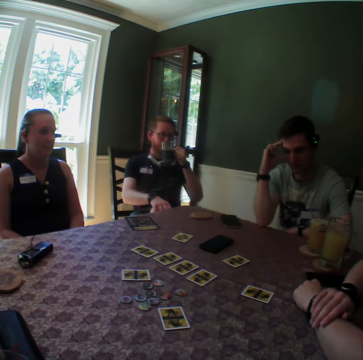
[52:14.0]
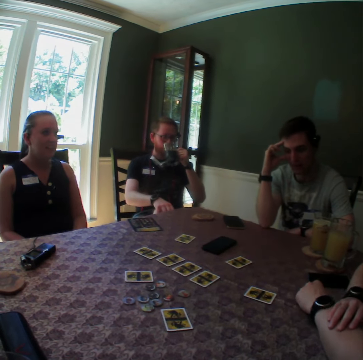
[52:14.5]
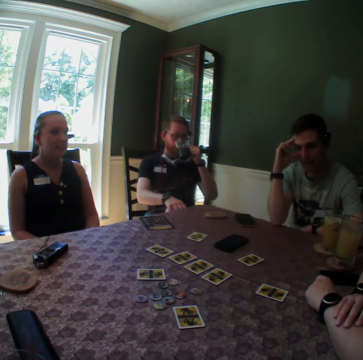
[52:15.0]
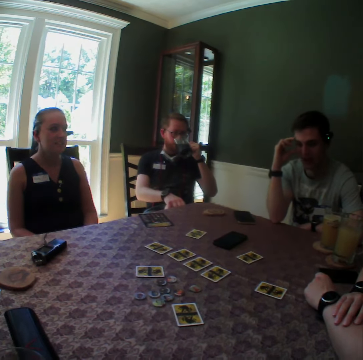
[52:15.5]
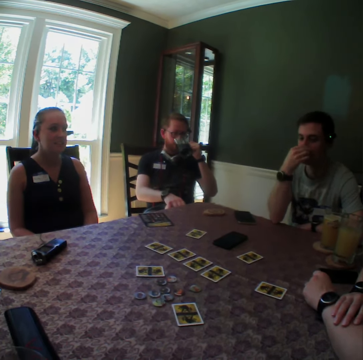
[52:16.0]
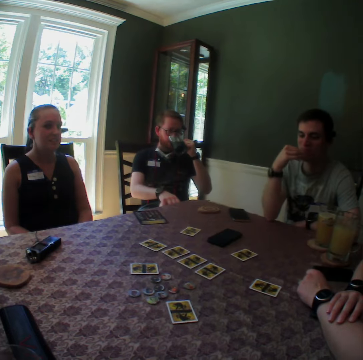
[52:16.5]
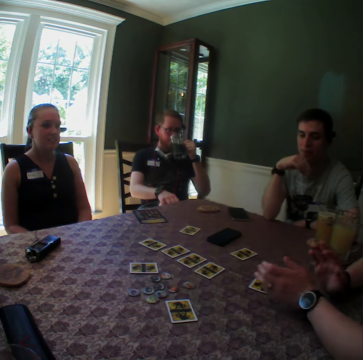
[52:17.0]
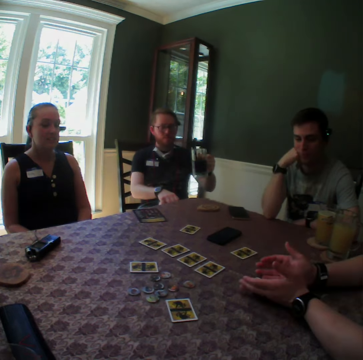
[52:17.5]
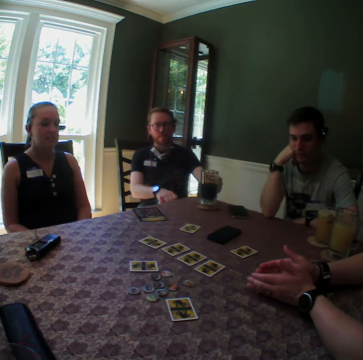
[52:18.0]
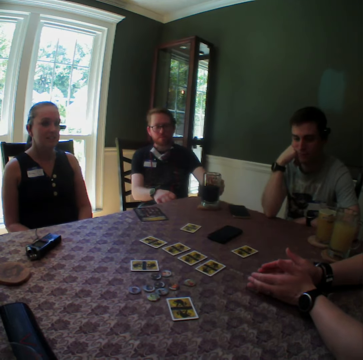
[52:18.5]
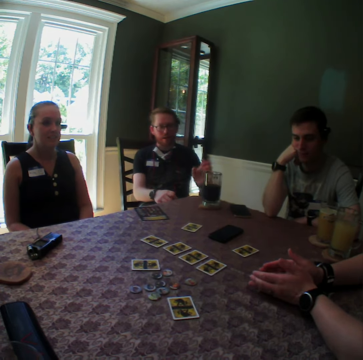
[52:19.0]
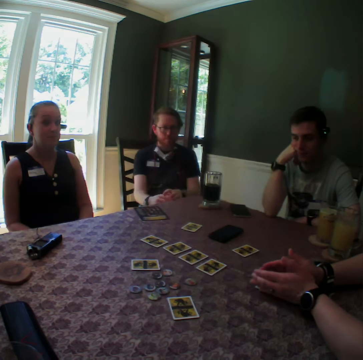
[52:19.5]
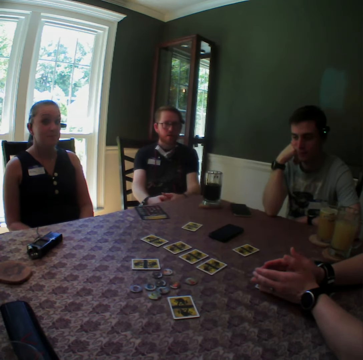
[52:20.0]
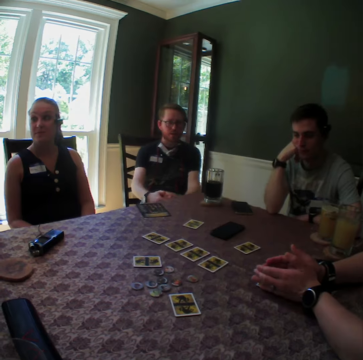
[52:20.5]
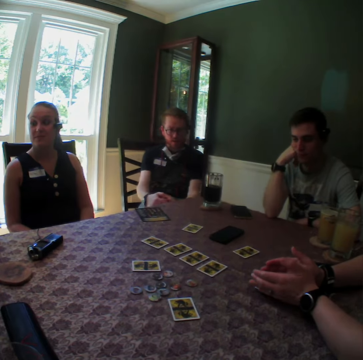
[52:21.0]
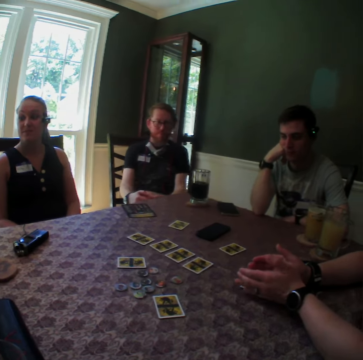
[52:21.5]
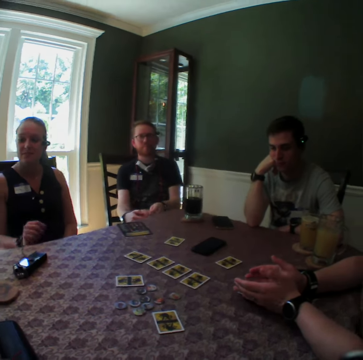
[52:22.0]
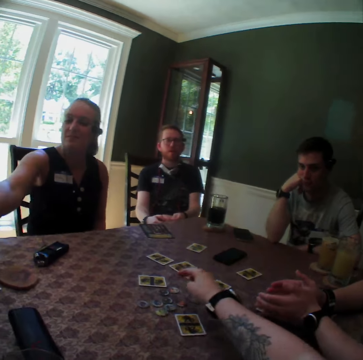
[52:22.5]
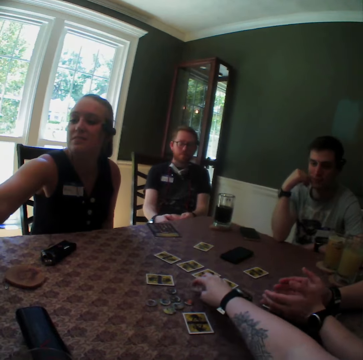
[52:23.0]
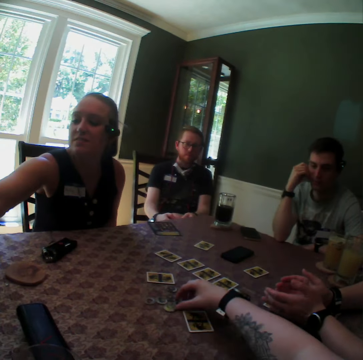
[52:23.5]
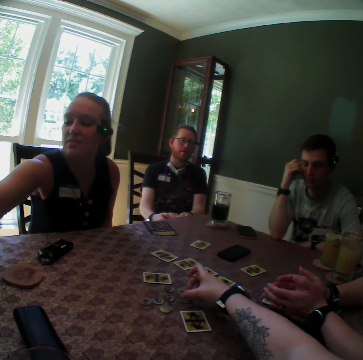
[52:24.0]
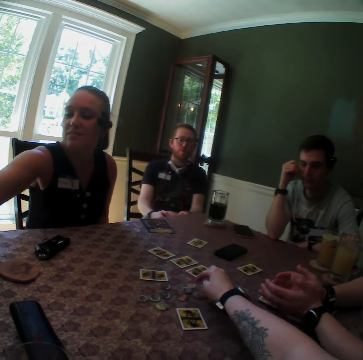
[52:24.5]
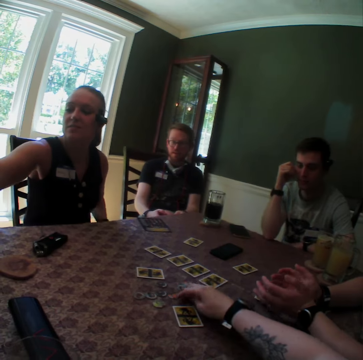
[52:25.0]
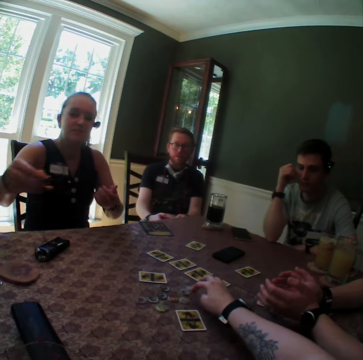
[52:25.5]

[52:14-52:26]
A man drinks from a glass of drink with his left hand. He drops the glass of drink on the table with his left hand. The camera wearer arranges coins with her right hand. A woman stretches her left hand across the table. The camera wearer moves something on the table. Another woman jiggles a card with both hands.

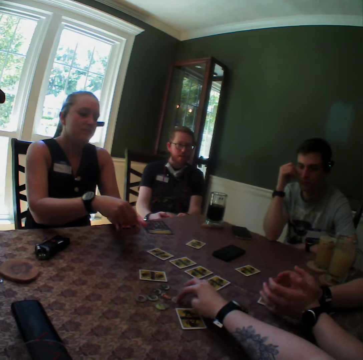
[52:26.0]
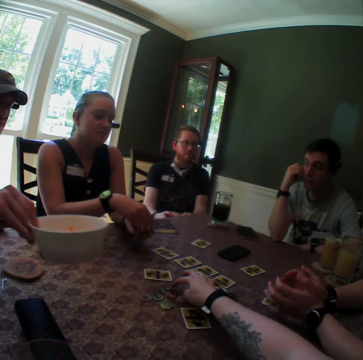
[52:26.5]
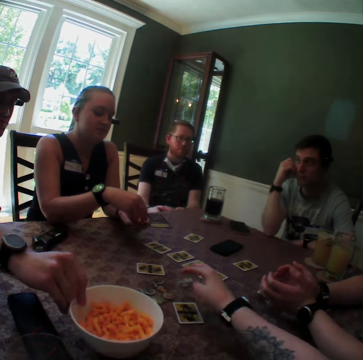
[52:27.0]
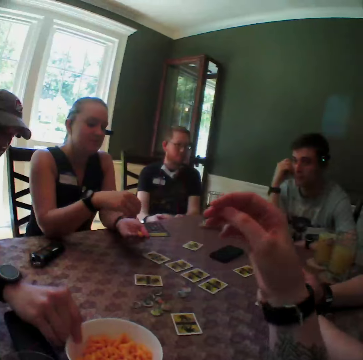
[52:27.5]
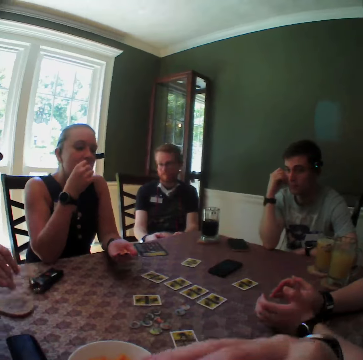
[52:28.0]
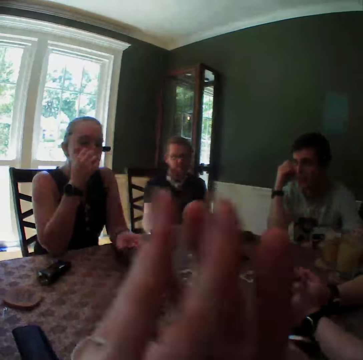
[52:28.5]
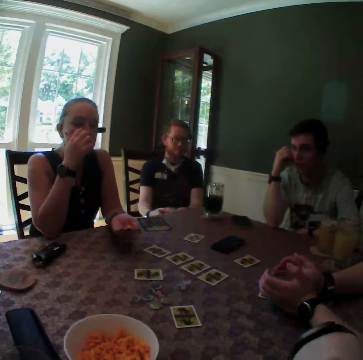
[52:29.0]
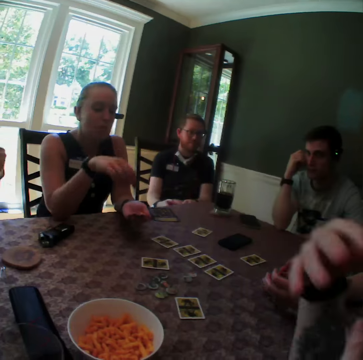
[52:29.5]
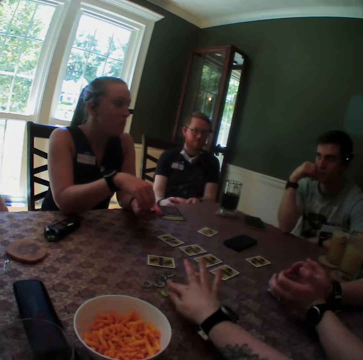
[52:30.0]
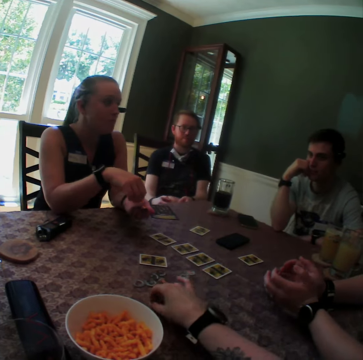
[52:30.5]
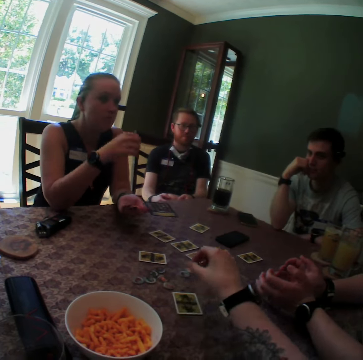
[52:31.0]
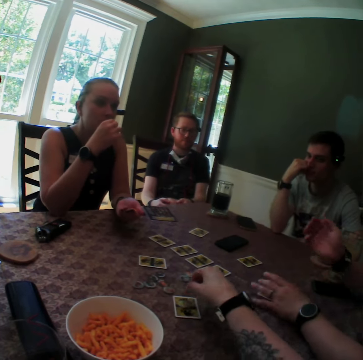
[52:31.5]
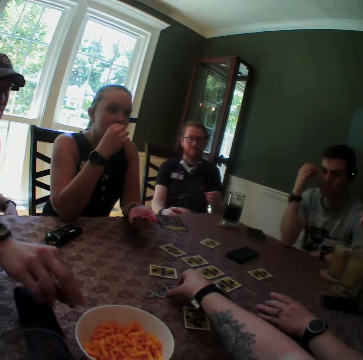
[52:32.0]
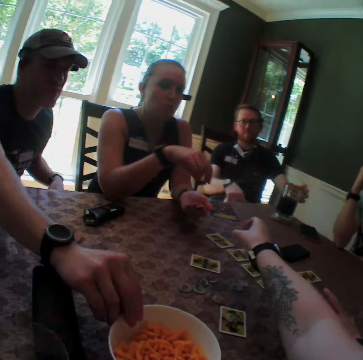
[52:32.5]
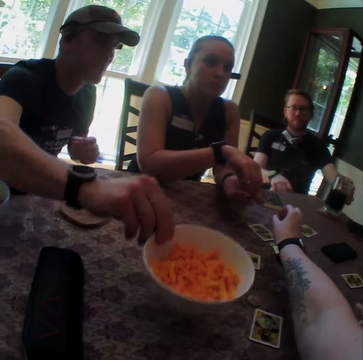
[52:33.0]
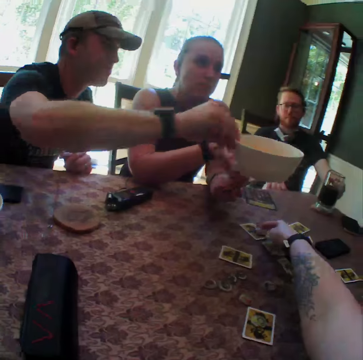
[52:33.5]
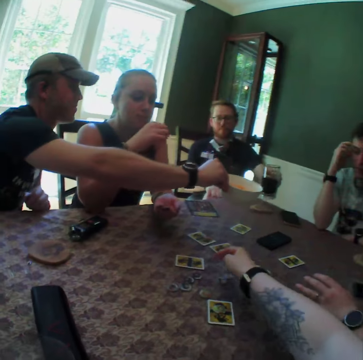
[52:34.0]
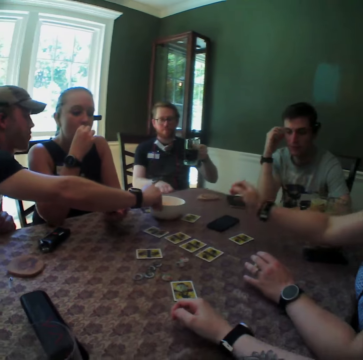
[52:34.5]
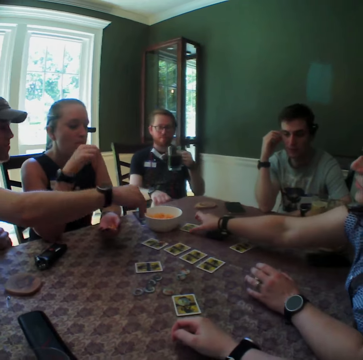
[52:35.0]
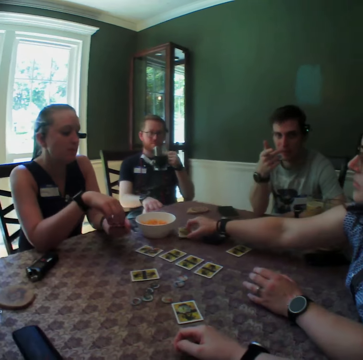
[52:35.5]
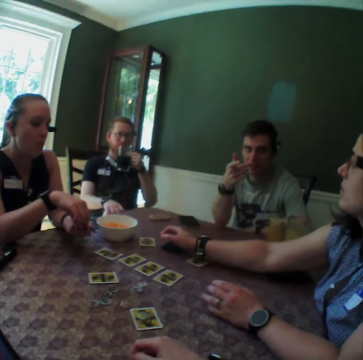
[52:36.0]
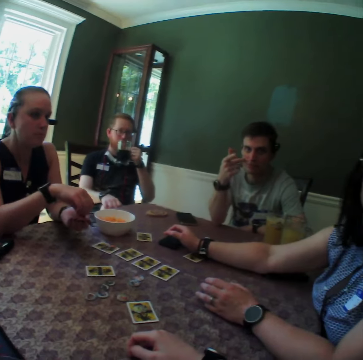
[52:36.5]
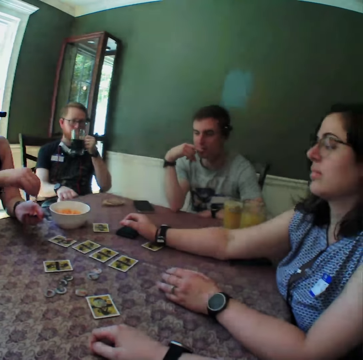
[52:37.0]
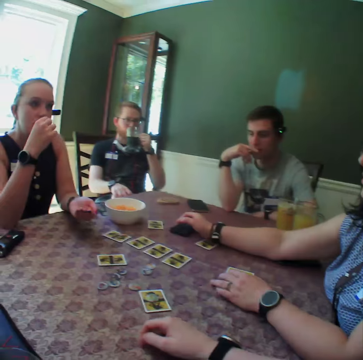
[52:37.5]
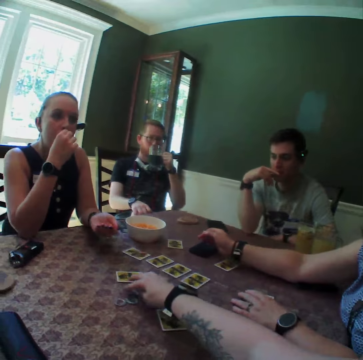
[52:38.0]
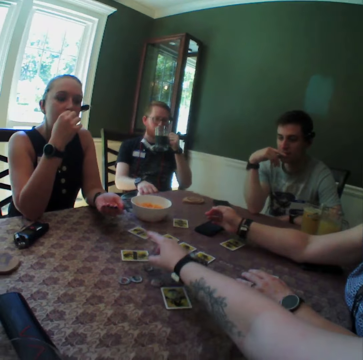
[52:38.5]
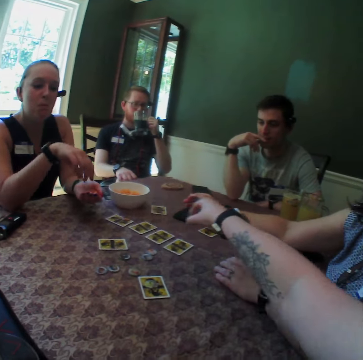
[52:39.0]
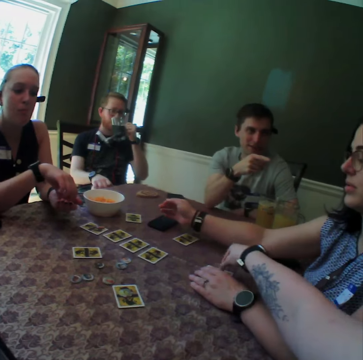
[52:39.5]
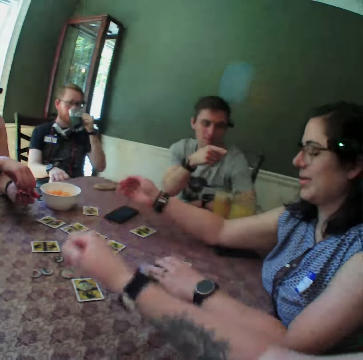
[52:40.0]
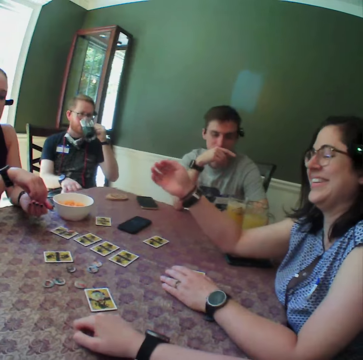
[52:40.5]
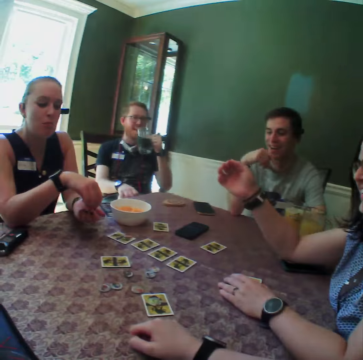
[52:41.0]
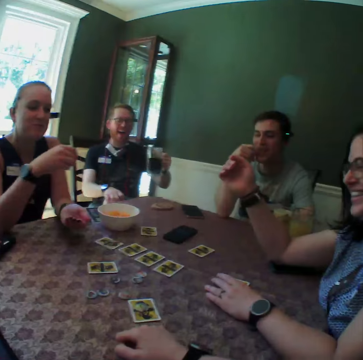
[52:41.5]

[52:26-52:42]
A woman puts Cheetos in her left hand from her right hand. A man puts a plate of Cheetos on the table with his right hand. The woman puts Cheetos in her mouth with her right hand. The camera wearer couples her hands together. She picks a coin with her right hand. The woman picks Cheetos with her right hand. The camera wearer puts the coin on a card with her right hand. She picks a coin with her right hand. The man picks the plate of Cheetos with his right hand. Another man grabs the glass of drink with his left hand. The camera wearer puts the coin on a card with her right hand. She moves something on the table. The other man lifts the glass of drink with his left hand. The first man drops the plate of Cheetos on the table with his right hand. Another woman picks a card with her right hand. The first woman picks a Cheetos from her left hand with her right hand. The camera wearer shifts a coin with her right hand. A third man points his right hand to the other woman. The camera wearer touches a card in front of the other woman with her right hand. She stretches her hand.

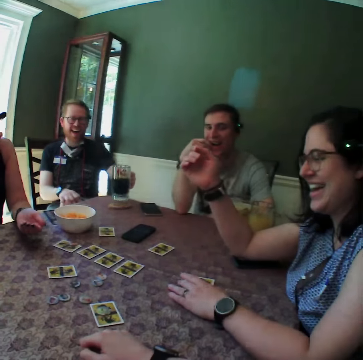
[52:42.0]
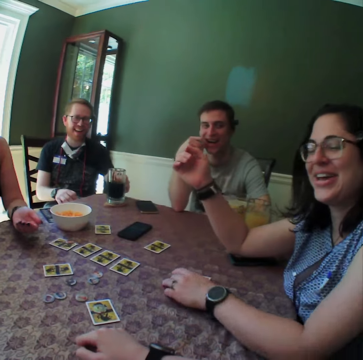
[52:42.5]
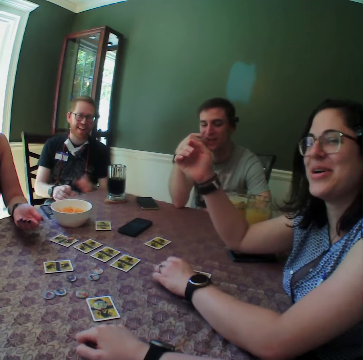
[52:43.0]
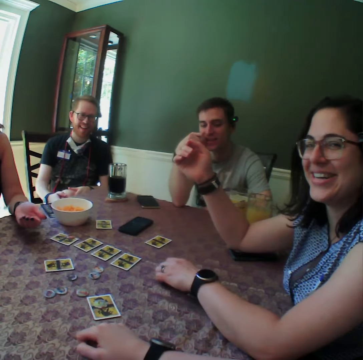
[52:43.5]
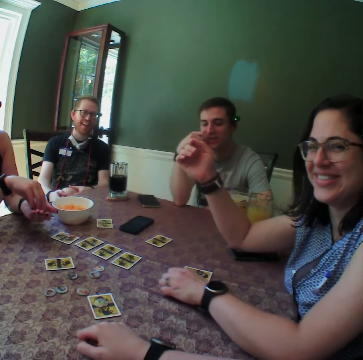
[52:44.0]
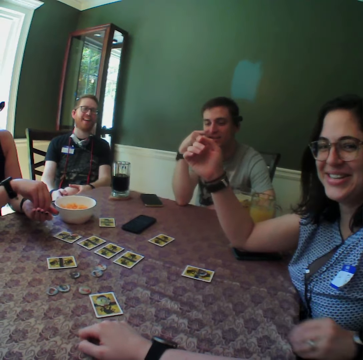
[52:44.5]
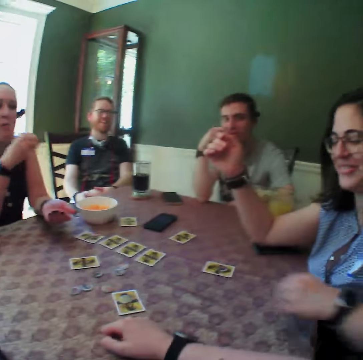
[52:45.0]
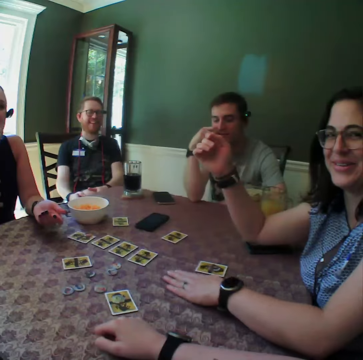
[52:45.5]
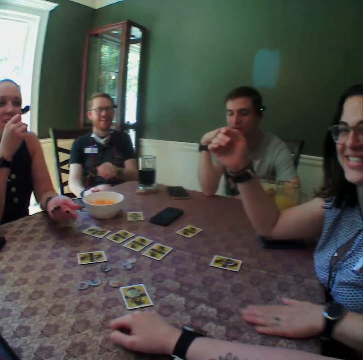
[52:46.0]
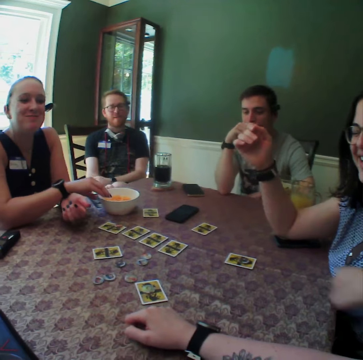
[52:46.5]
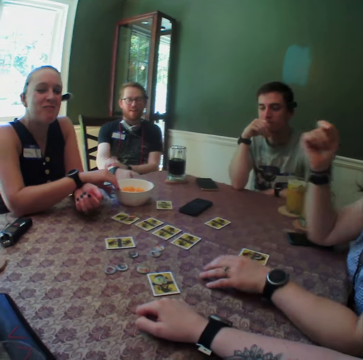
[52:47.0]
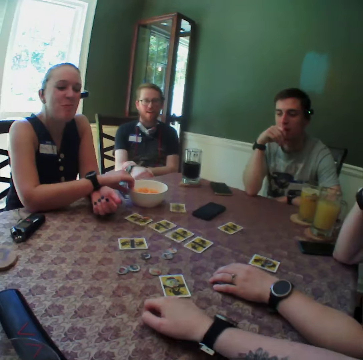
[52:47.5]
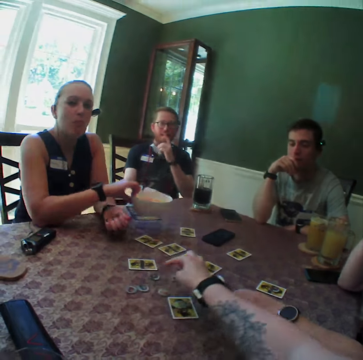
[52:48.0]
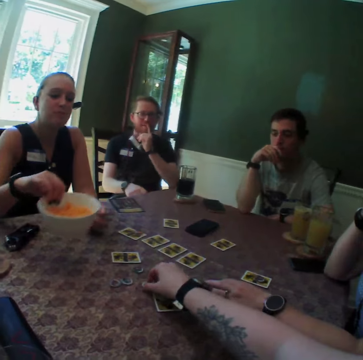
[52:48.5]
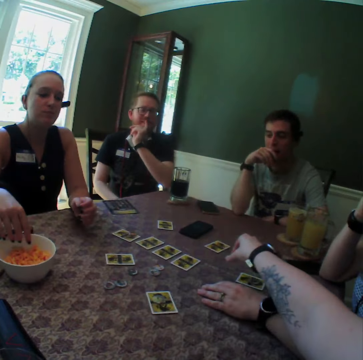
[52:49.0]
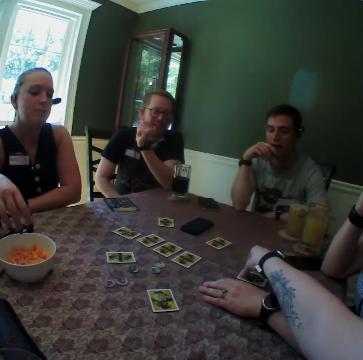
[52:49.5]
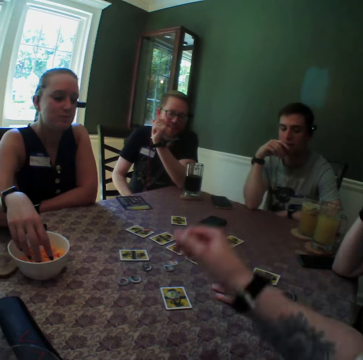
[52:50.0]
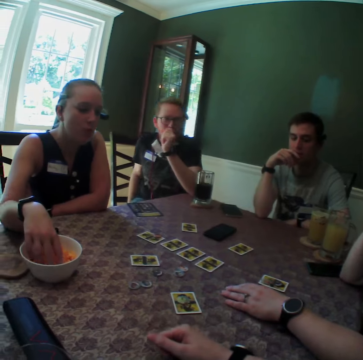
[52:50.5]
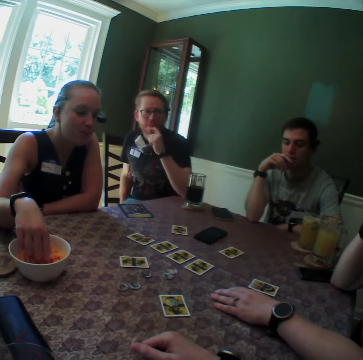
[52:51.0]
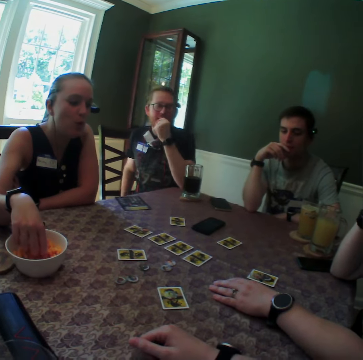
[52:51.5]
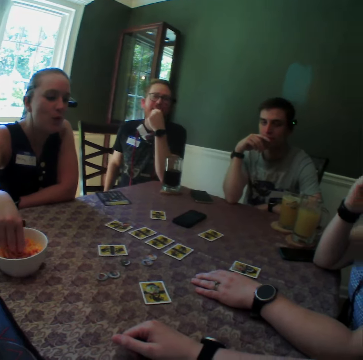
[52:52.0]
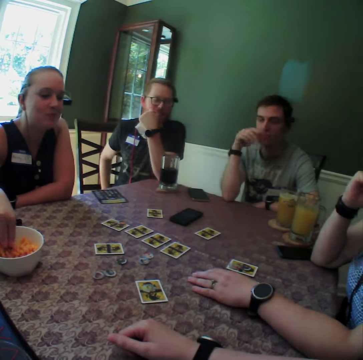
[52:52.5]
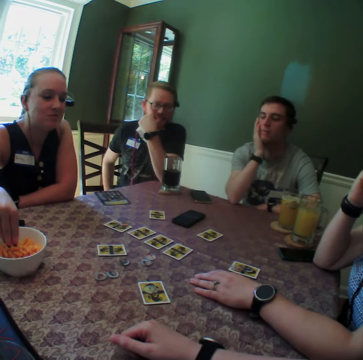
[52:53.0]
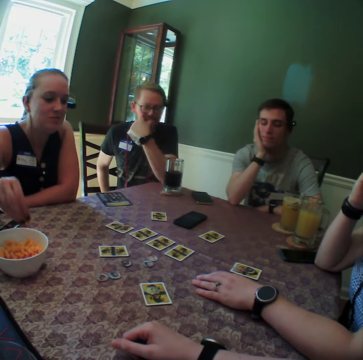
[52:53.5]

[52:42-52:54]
A man drops the glass of drink on the table with his left hand. The camera wearer looks around. A woman converses with the group. Another woman picks Cheetos with her right hand and puts Cheetos in her mouth with her right hand. The first woman drags her left hand on the table and puts her left hand on the table. The other woman lifts the plate of Cheetos with her right hand. The camera wearer picks a coin with her right hand. The other woman drops the plate of Cheetos on the table with her left hand. The camera wearer puts the coin on the card in front of the first woman. She moves something on the table. The other woman picks Cheetos from the plate of Cheetos.
